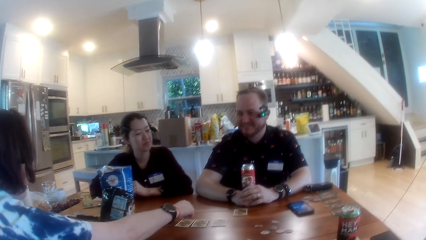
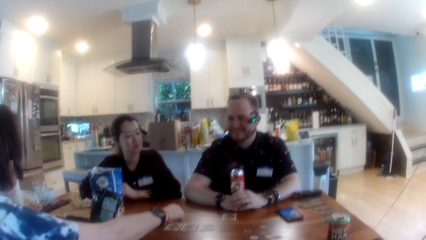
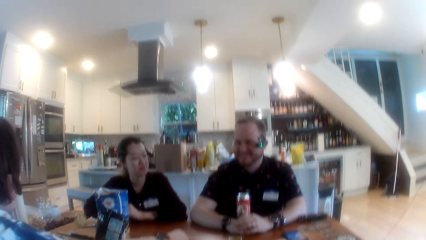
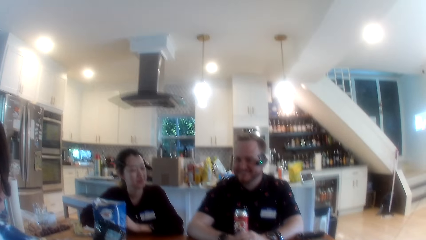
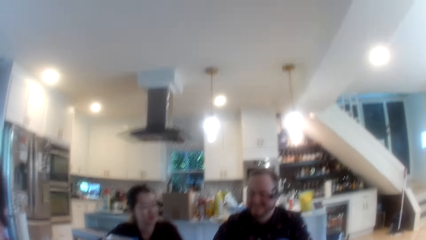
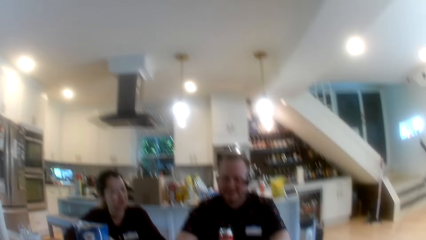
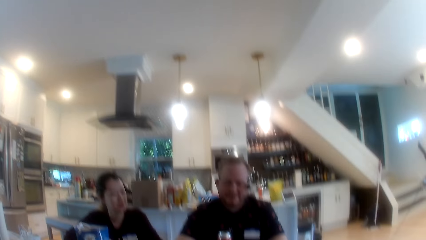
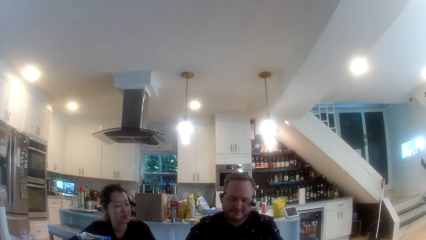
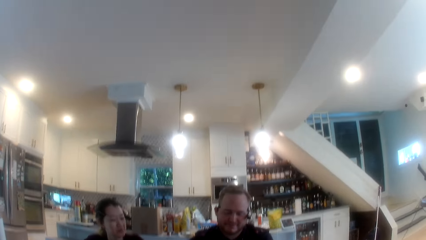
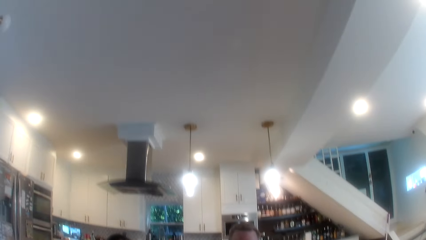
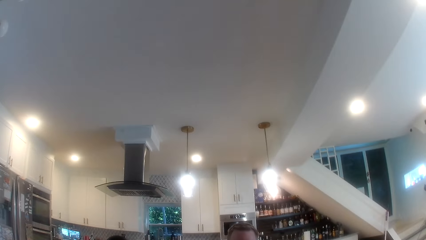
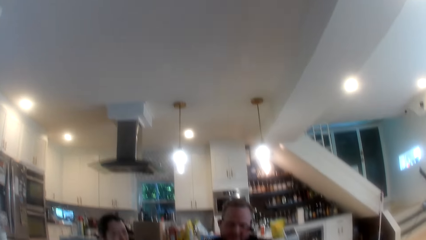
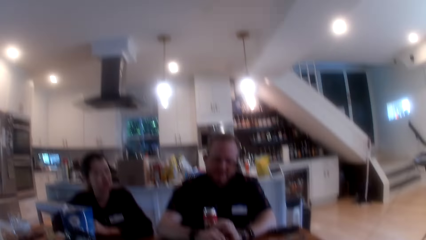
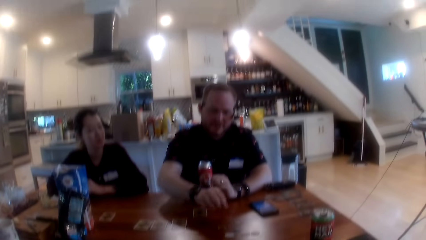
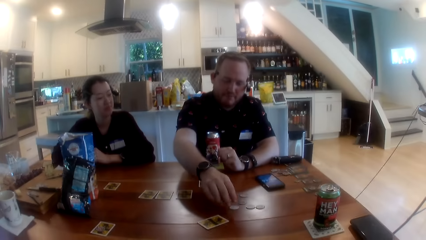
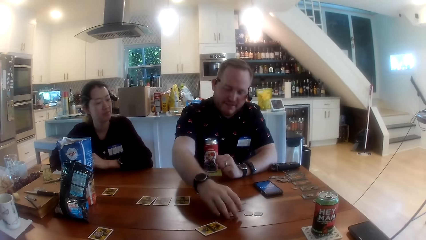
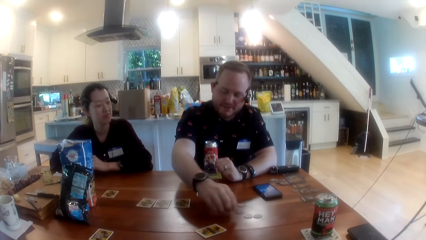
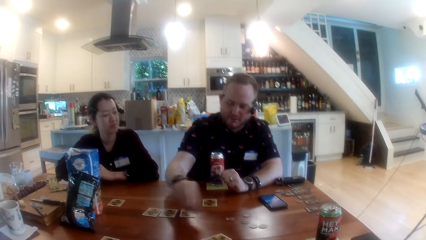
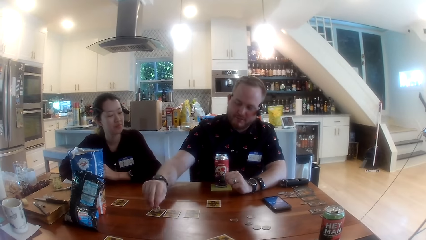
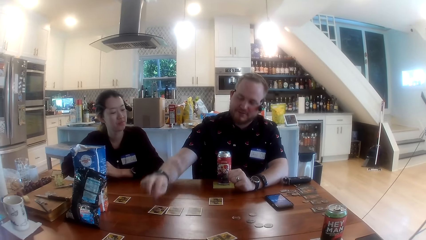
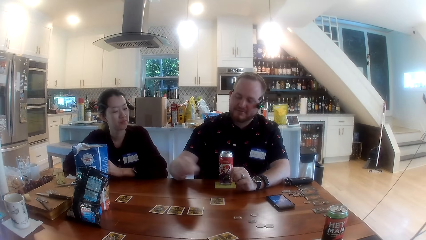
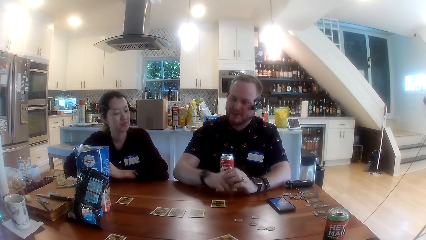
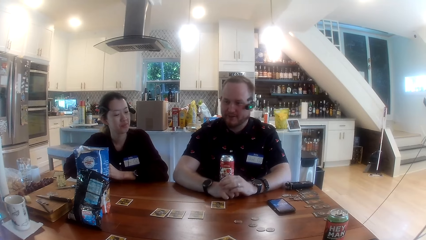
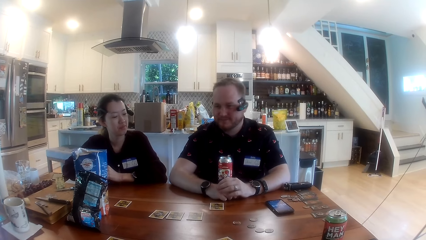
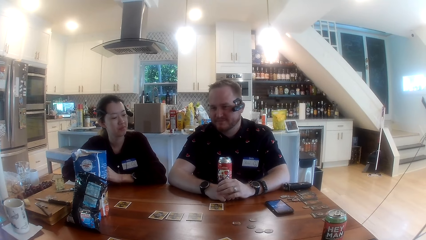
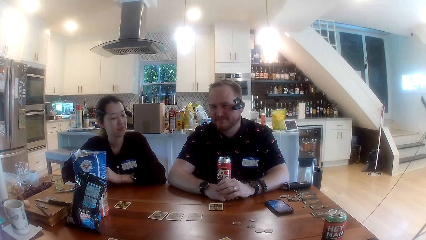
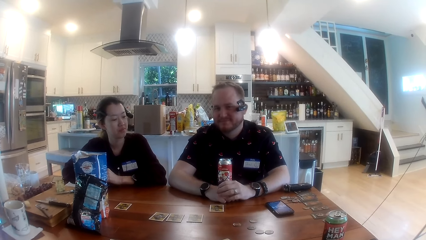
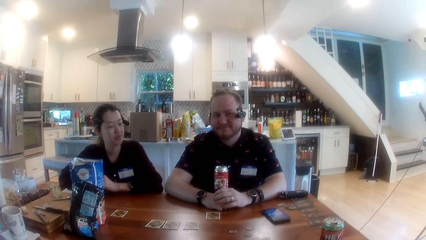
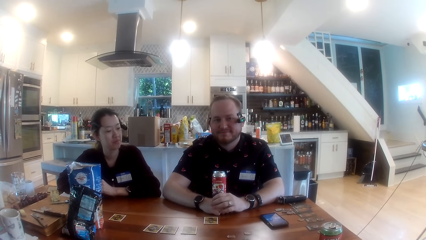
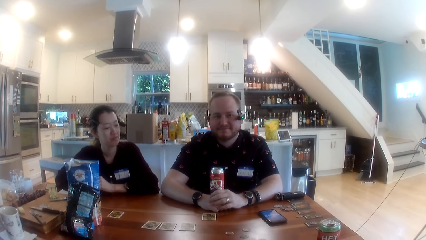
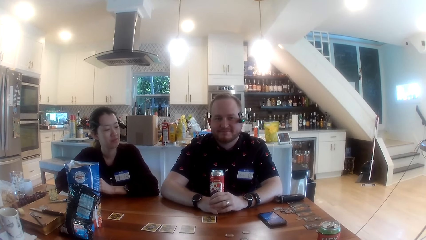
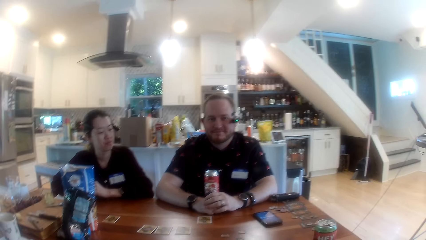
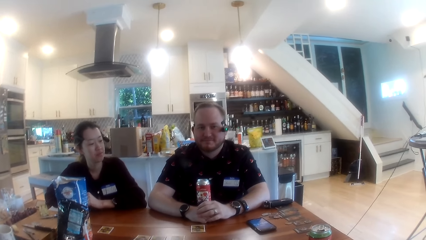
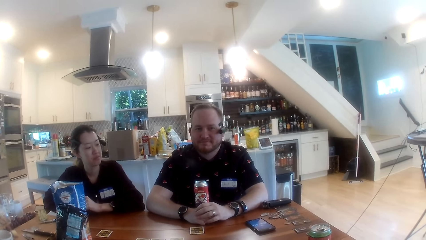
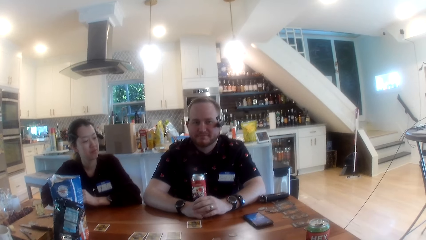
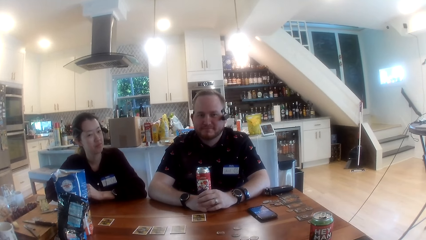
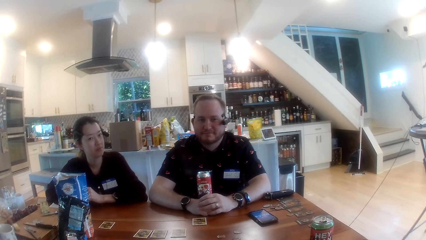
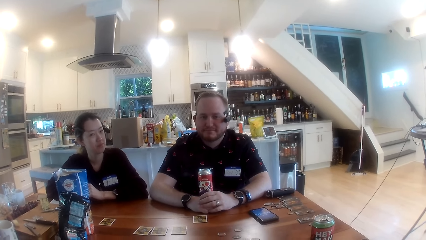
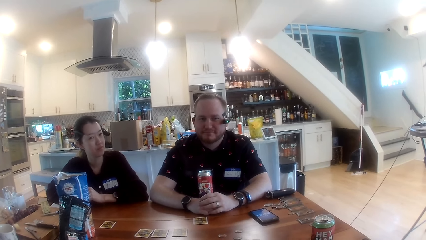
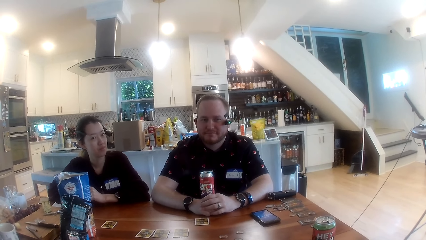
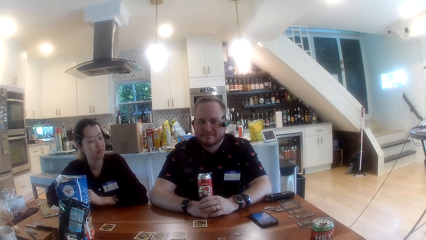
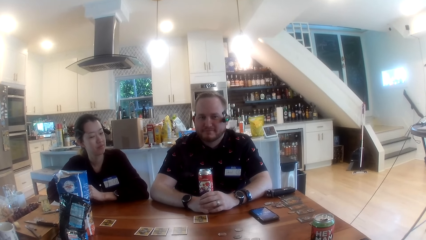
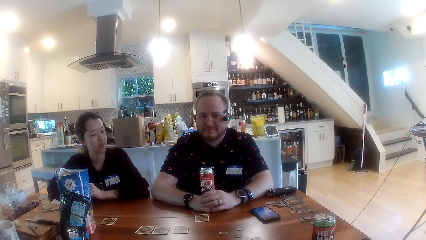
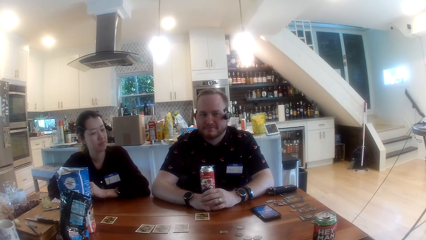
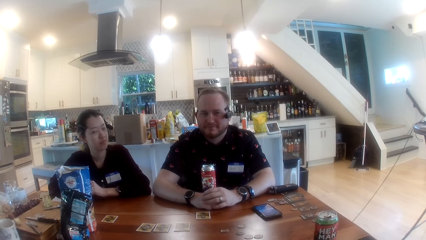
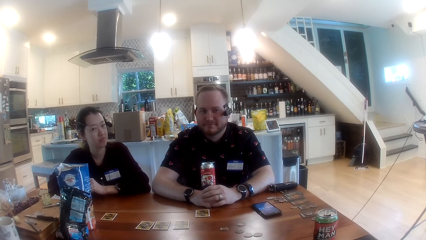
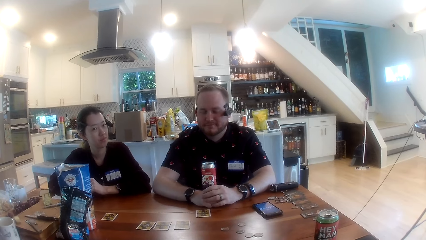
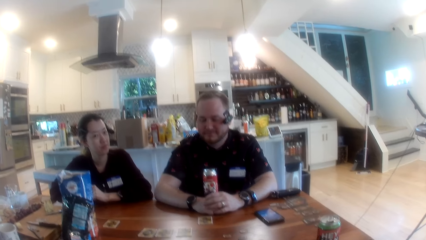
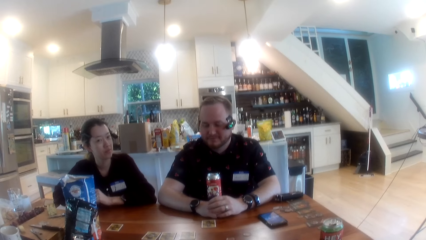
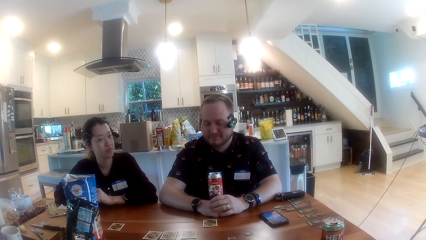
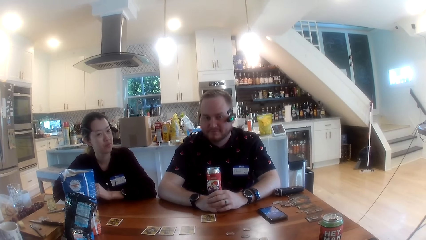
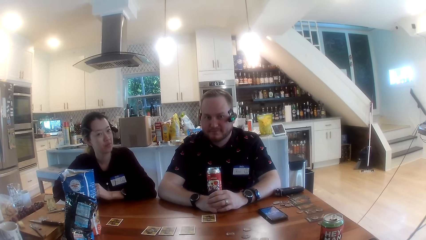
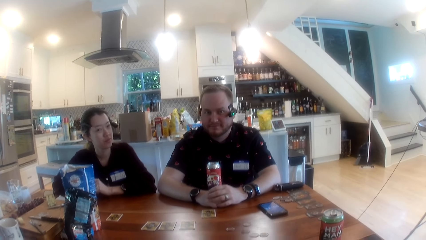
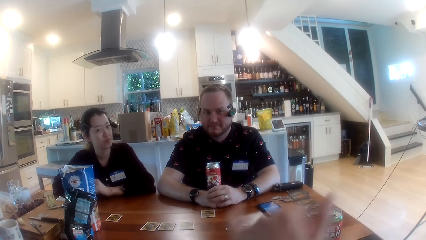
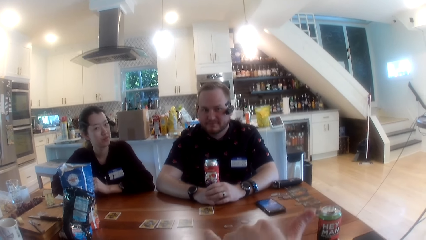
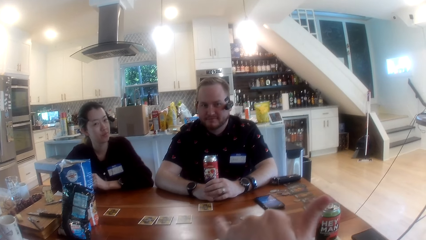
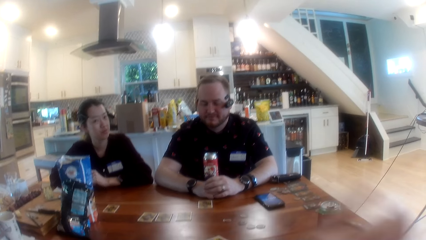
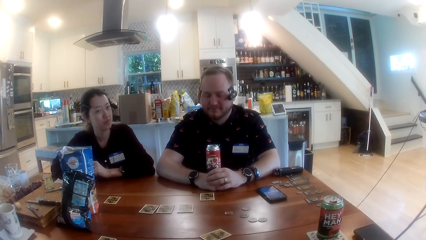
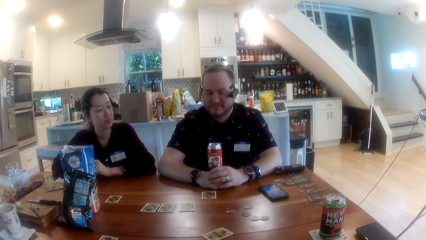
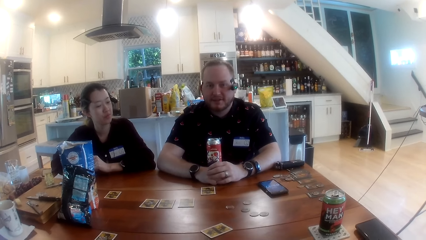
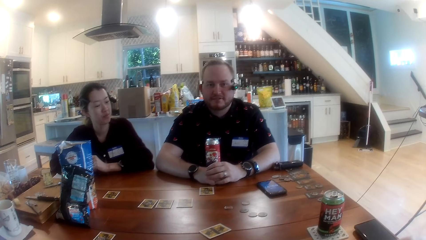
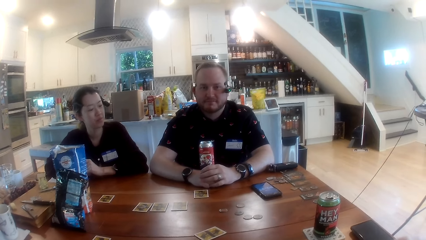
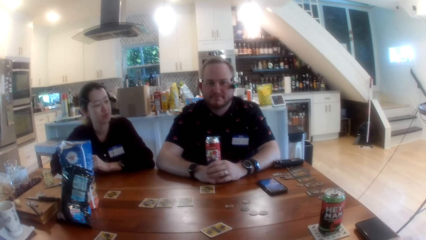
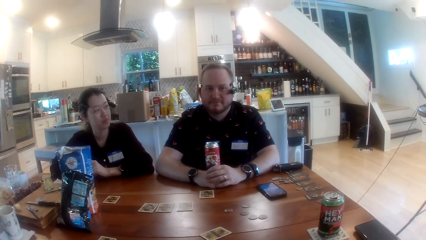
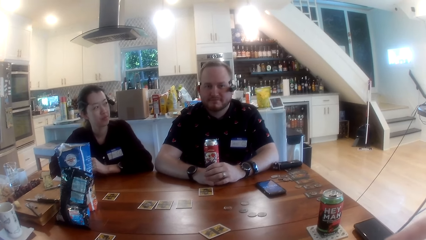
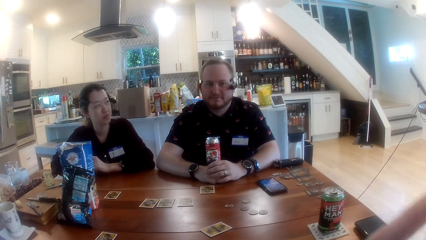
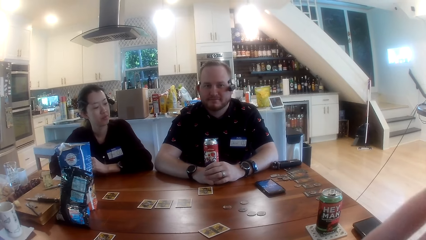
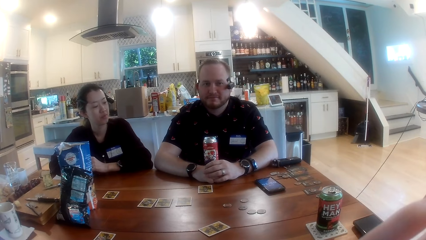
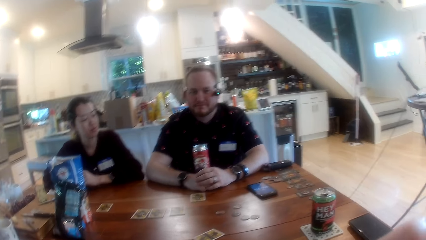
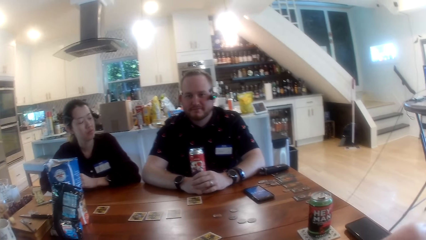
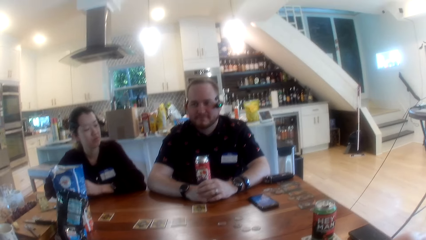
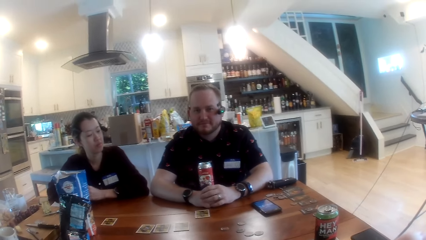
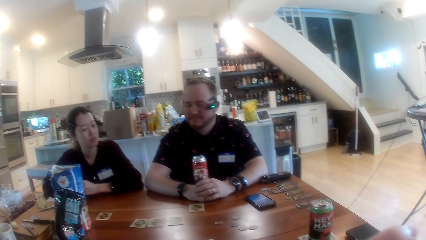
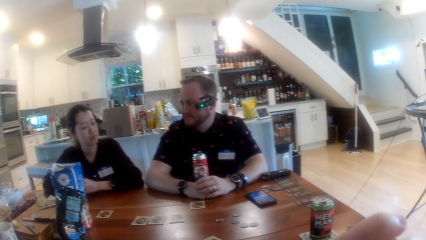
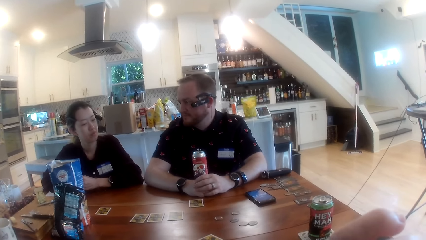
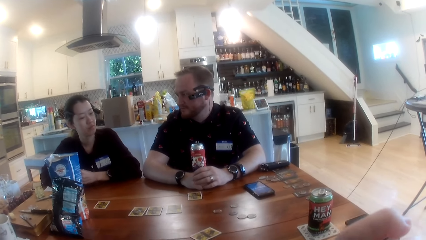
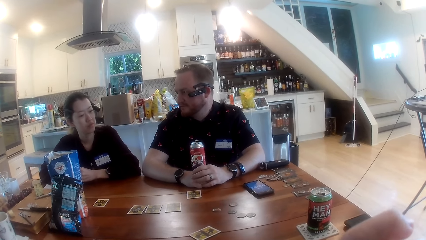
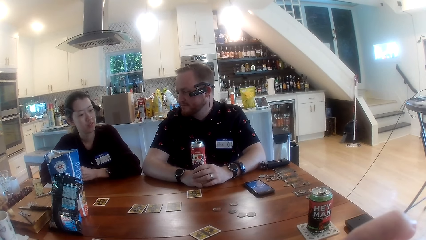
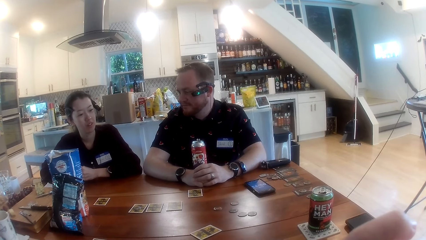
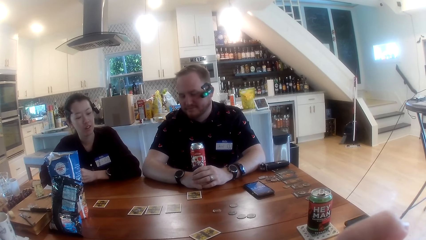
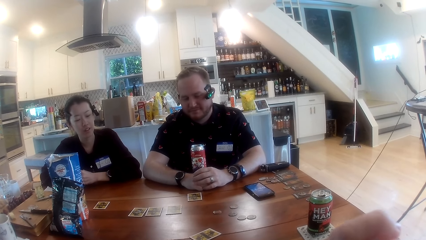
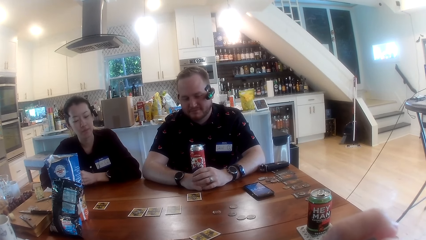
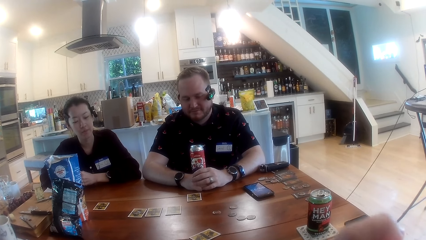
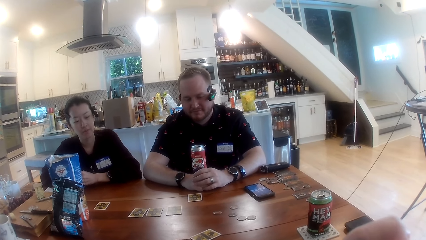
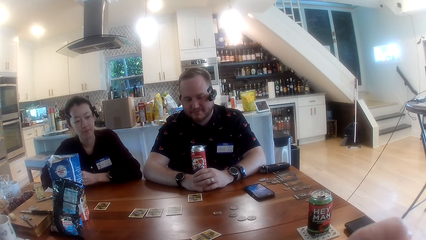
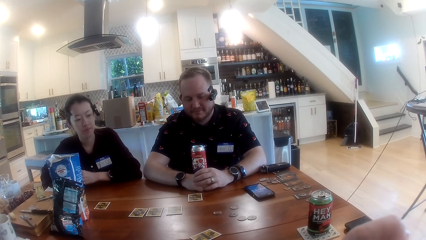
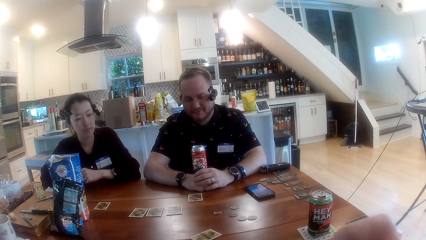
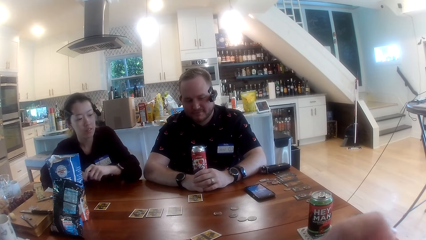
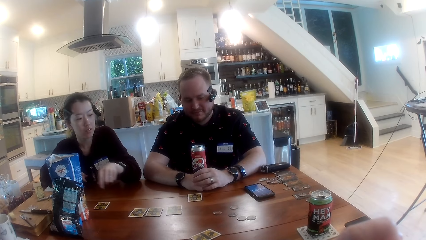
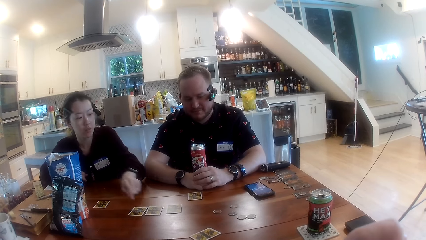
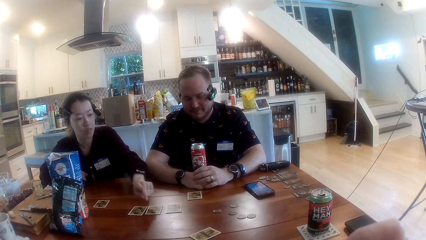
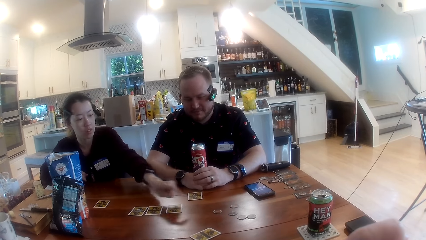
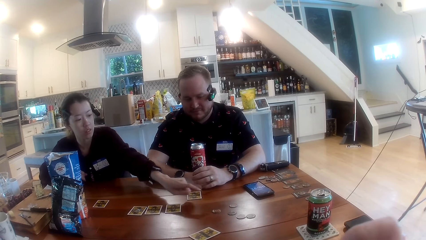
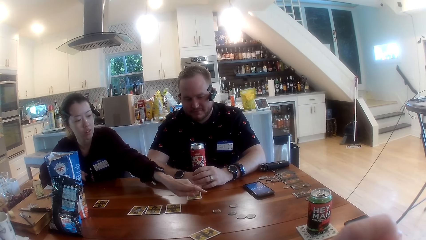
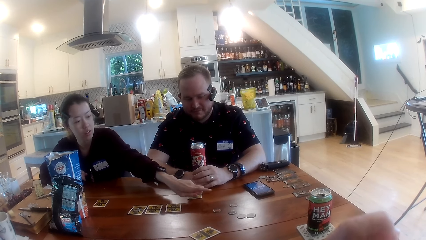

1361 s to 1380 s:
A man talks with the camera wearer. The man moves a game piece on the table with his right hand. The man plays the One Night Werewolf. The camera wearer looks around. They talk with another man. They move the hand. They talk with the other man.
